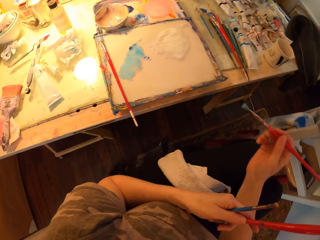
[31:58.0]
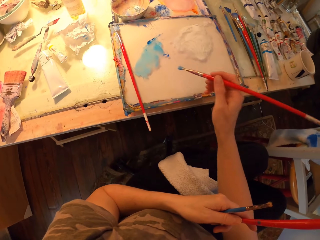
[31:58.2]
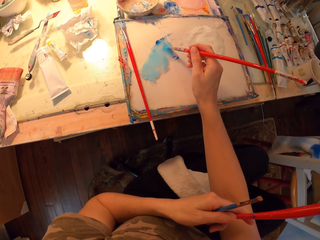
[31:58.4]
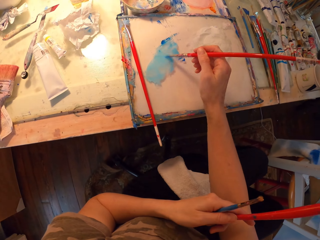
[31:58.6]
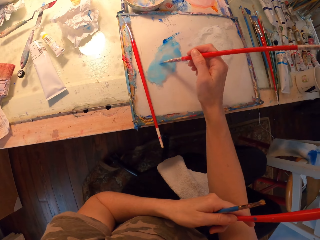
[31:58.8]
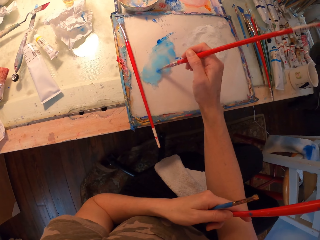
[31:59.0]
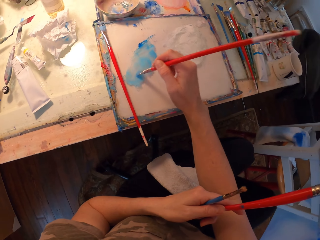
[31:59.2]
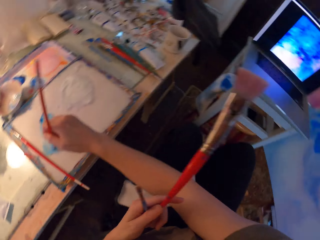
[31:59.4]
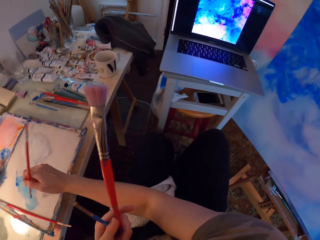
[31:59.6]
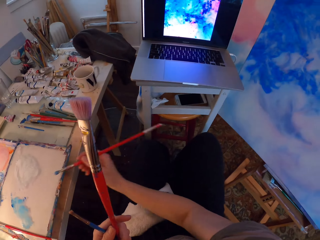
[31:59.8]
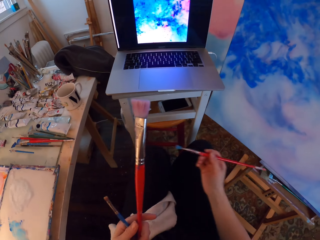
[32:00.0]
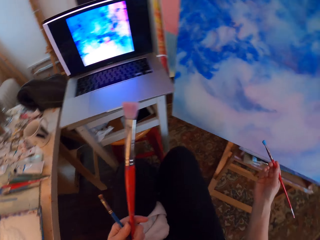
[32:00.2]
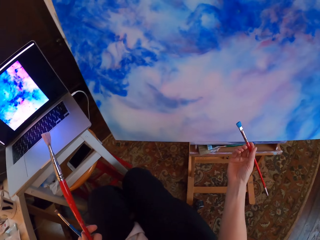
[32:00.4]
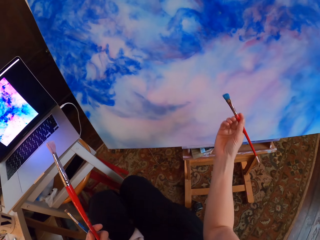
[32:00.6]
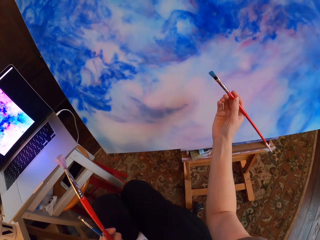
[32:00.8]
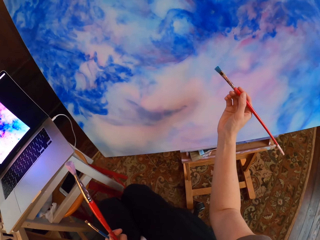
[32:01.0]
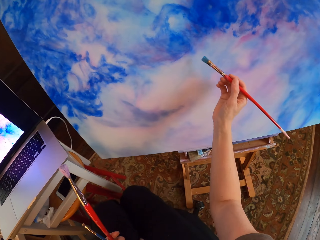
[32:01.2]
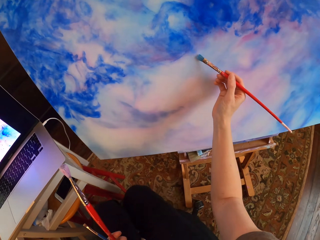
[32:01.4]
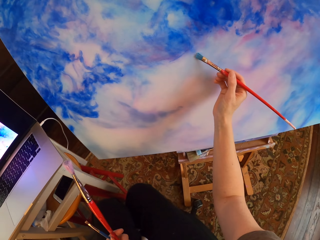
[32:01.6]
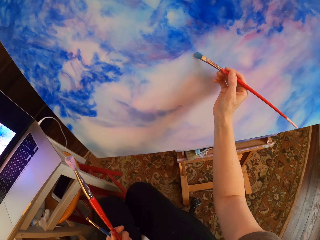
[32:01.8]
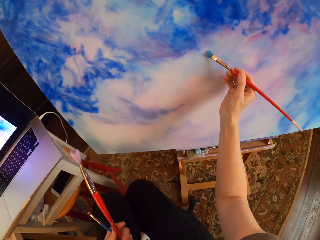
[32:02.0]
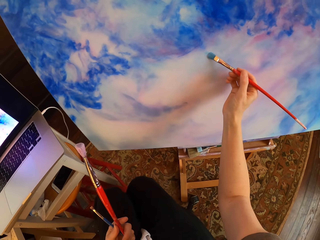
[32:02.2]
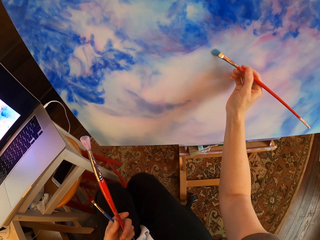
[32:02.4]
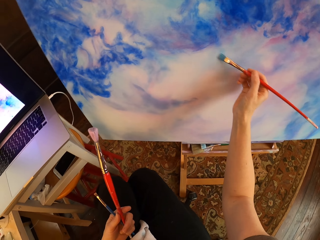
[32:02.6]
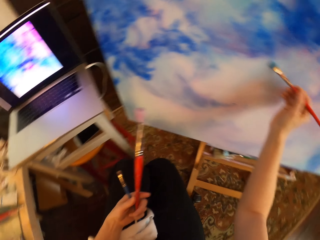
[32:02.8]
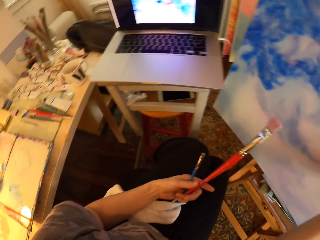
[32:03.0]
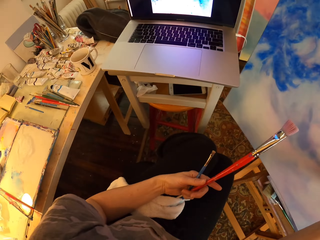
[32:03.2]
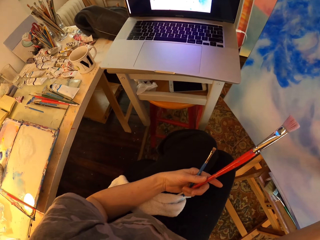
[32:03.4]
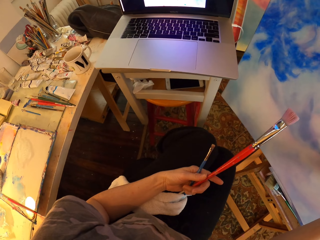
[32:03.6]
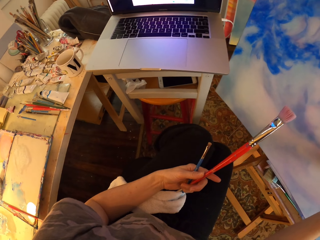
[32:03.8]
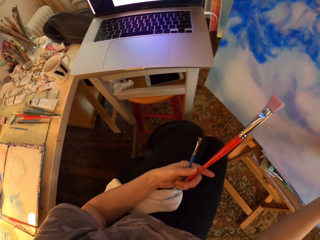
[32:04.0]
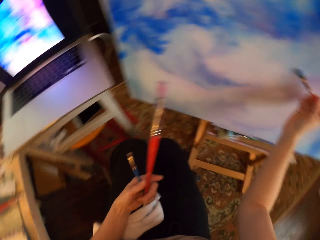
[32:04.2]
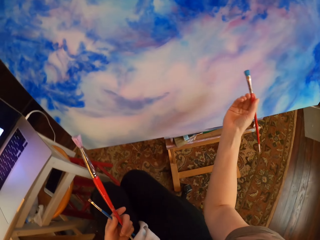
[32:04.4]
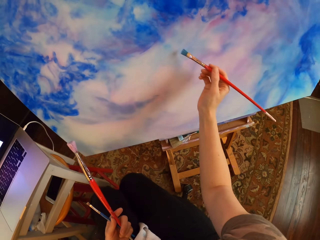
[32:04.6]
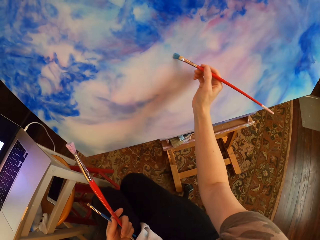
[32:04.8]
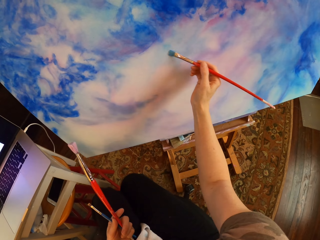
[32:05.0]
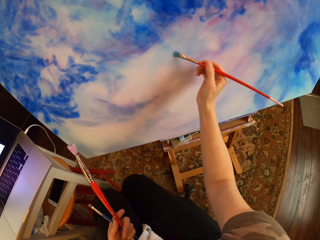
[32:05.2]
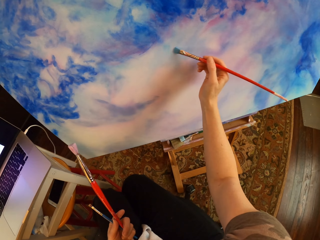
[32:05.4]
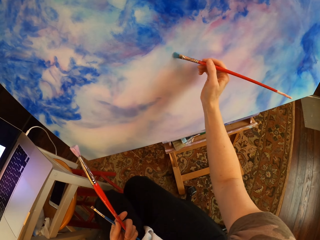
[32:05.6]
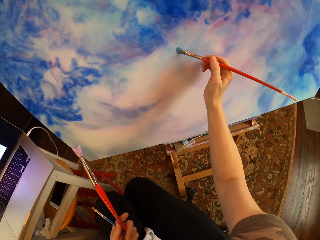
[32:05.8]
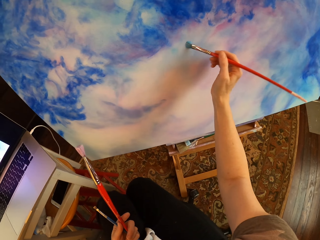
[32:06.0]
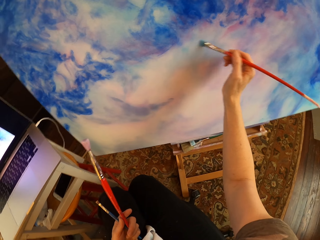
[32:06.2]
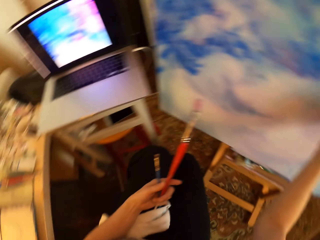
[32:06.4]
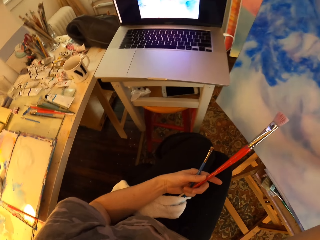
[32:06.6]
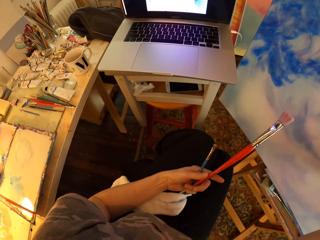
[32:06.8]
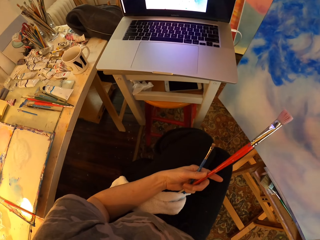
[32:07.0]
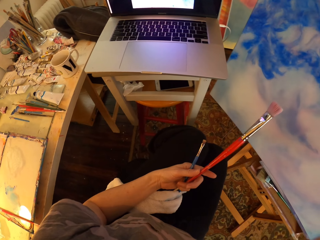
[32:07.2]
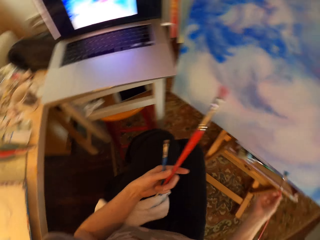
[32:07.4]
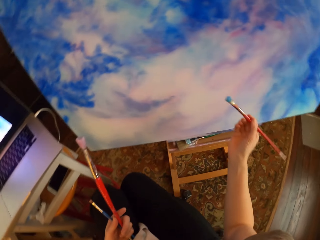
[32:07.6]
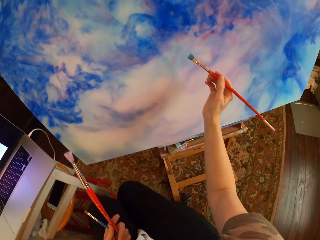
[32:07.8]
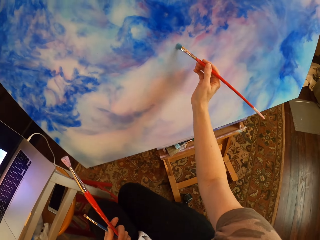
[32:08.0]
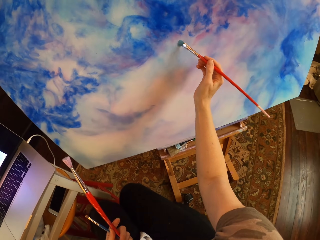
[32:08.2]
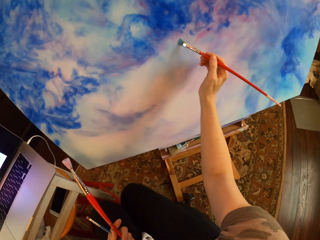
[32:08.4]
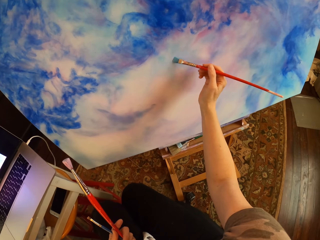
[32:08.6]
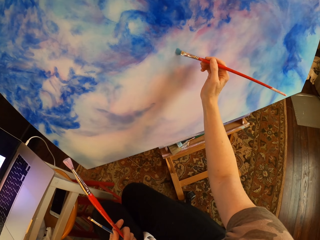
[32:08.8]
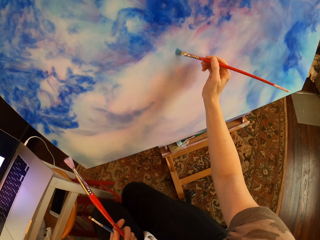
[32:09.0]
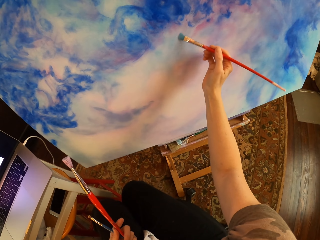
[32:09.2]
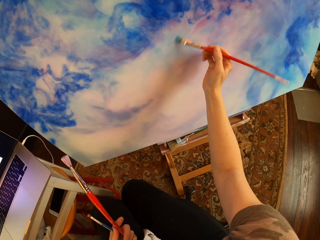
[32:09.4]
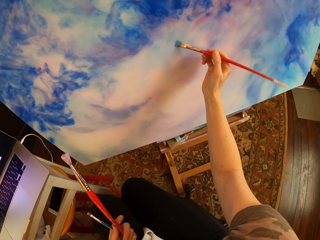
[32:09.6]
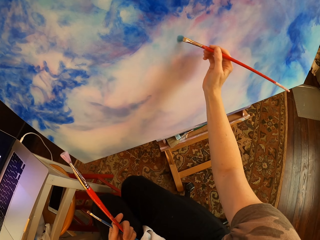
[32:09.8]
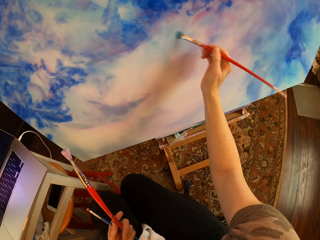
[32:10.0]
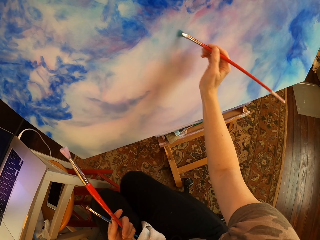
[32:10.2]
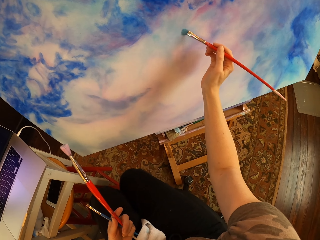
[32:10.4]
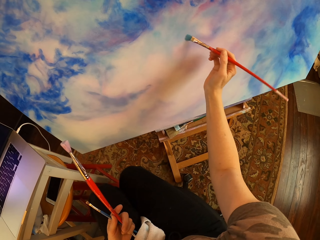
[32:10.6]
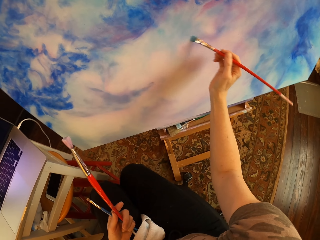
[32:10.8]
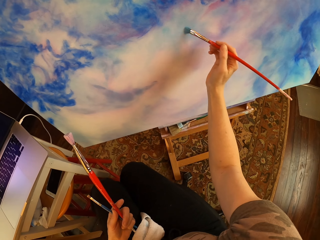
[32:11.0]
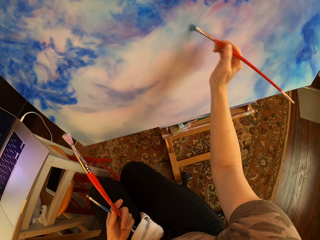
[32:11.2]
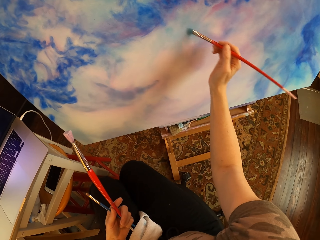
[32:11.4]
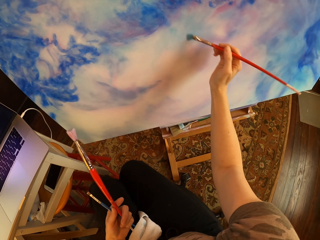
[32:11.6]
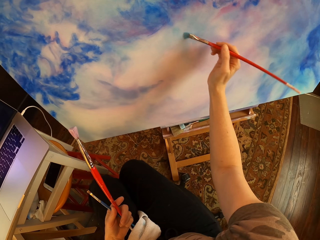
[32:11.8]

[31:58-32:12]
The camera wearer holds art brushes. They rub the brush in paint. They dip the brush in the water color. They paint on a canvas with an art brush. They hold the art brushes. They stare at the laptop. They hold the art brushes. They paint on the canvas with an art brush. They hold the art brushes. They do so again. They stare at the laptop. They paint on the canvas with an art brush. They hold the art brushes.

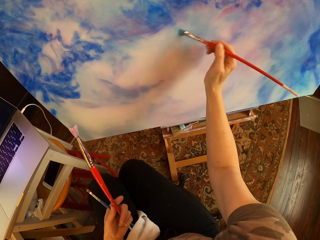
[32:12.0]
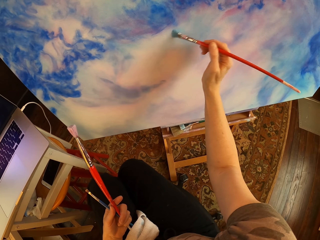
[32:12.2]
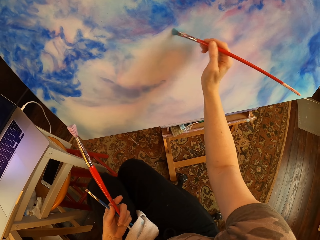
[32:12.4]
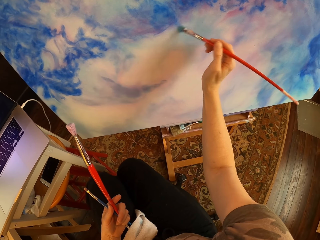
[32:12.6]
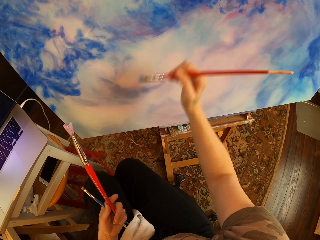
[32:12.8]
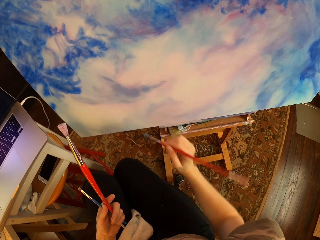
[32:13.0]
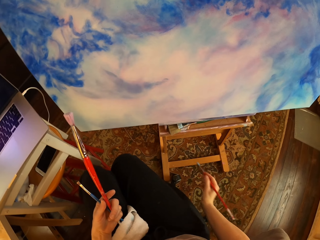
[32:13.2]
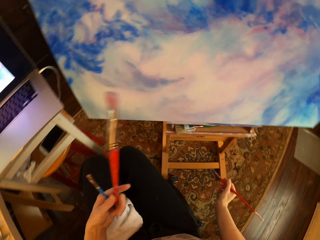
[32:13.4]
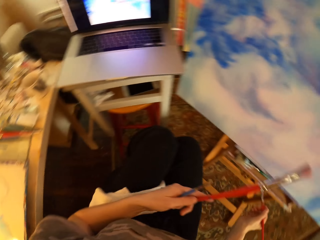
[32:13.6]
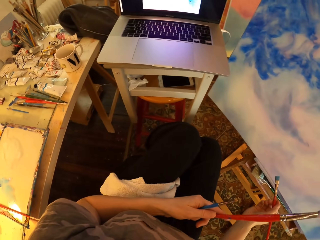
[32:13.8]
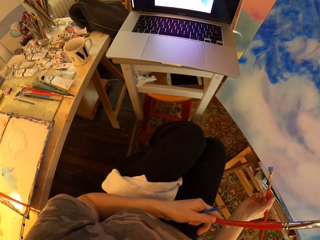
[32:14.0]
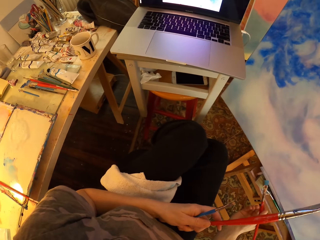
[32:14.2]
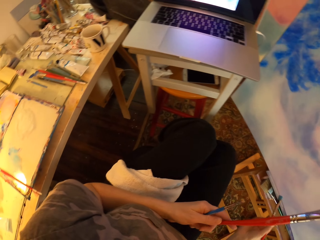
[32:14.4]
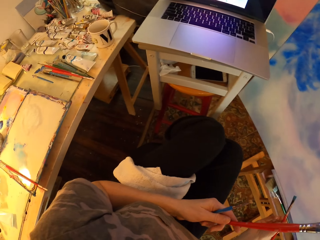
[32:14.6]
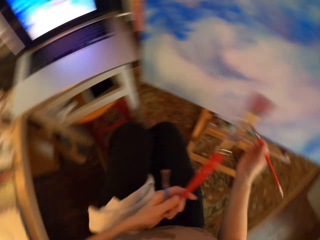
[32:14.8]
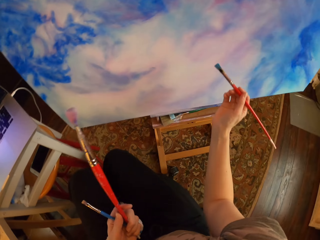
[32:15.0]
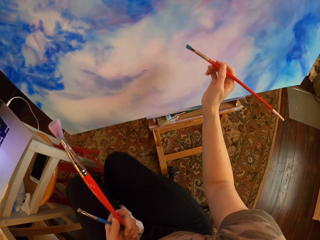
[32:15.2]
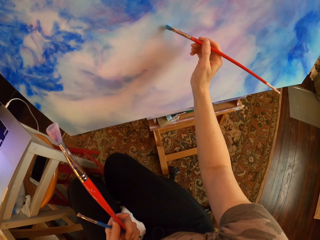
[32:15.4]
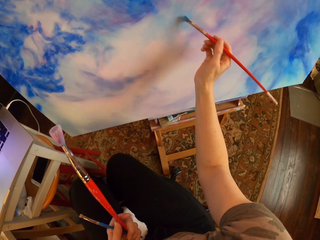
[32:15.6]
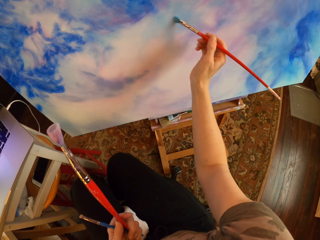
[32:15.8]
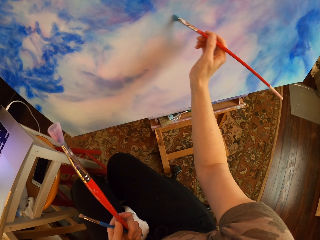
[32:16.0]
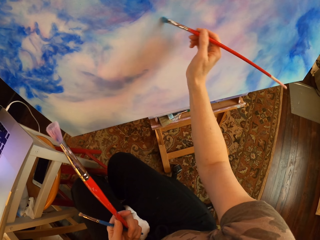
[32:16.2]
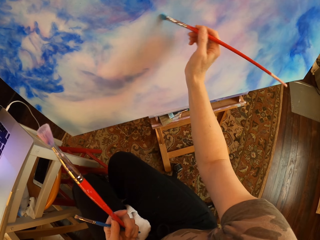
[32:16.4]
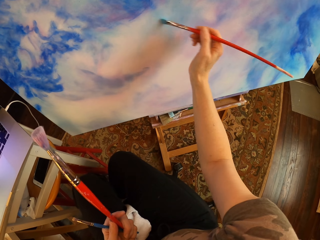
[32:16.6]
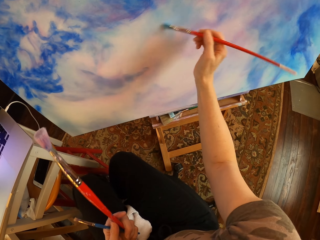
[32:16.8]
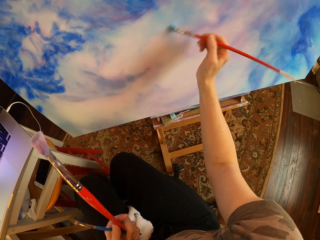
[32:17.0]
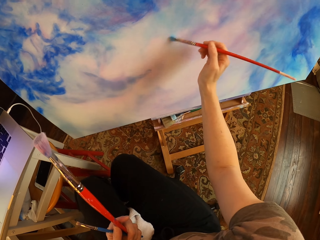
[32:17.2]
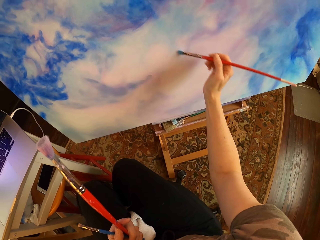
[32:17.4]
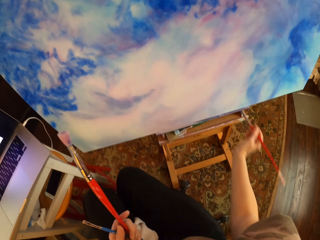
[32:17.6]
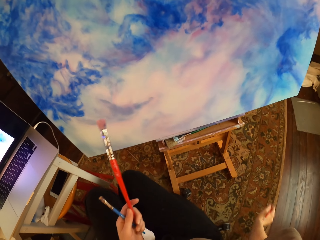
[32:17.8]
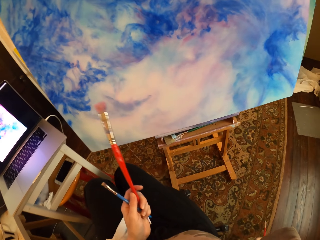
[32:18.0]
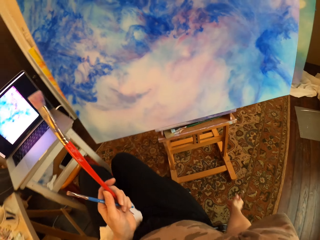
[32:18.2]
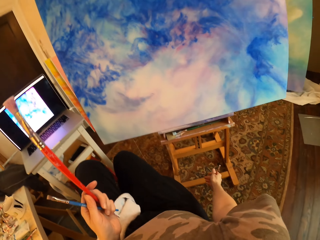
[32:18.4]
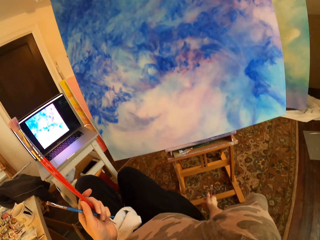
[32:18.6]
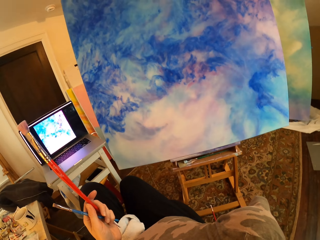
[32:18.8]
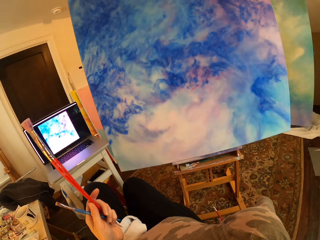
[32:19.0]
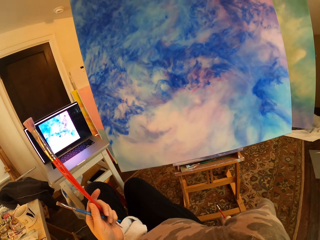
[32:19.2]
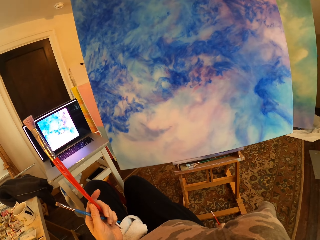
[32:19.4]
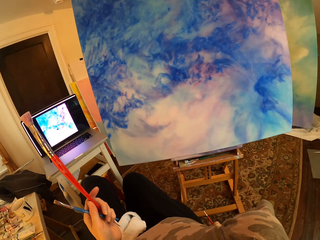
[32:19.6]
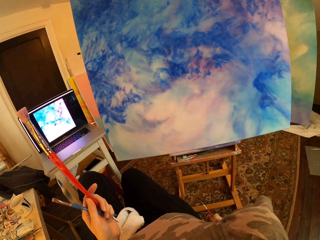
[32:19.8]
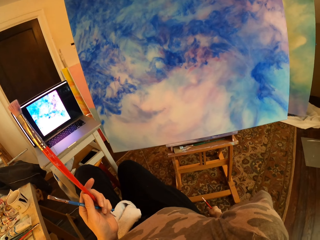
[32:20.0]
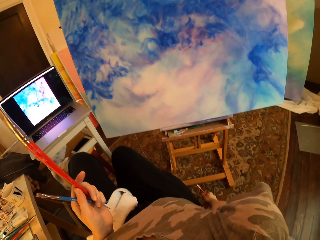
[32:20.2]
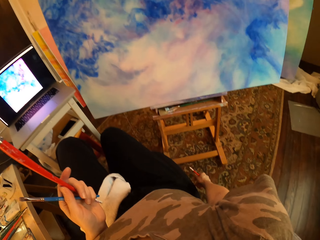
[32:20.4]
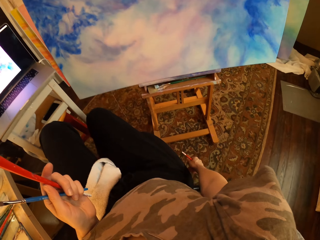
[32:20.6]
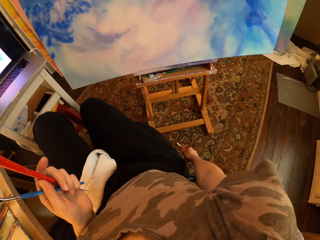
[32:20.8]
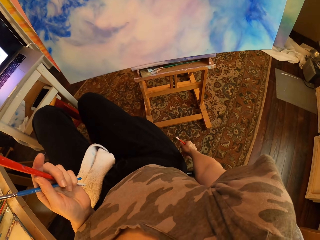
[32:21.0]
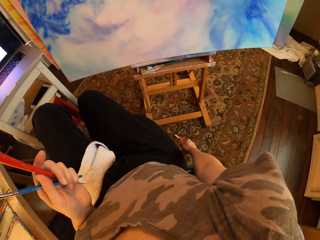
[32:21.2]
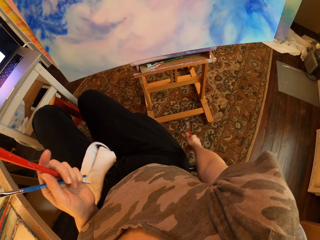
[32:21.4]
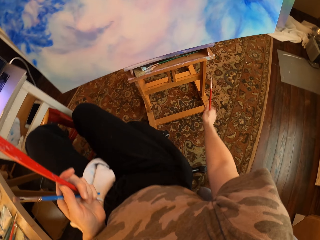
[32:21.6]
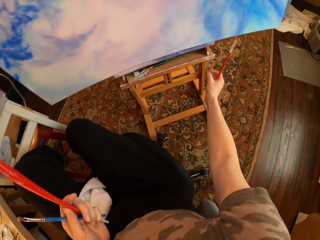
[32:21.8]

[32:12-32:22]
The camera wearer stares at the laptop. They hold art brushes. They do so again. They paint on a canvas with an art brush. They hold the art brushes. They gaze at the painting.
